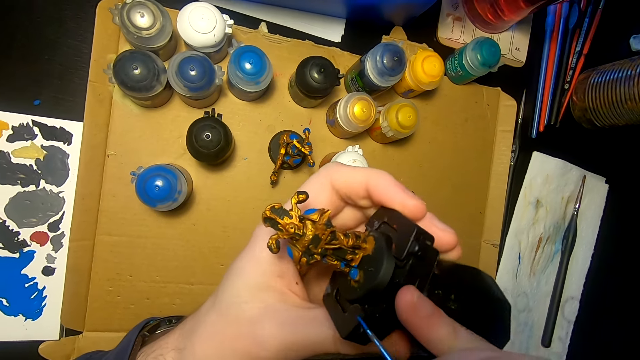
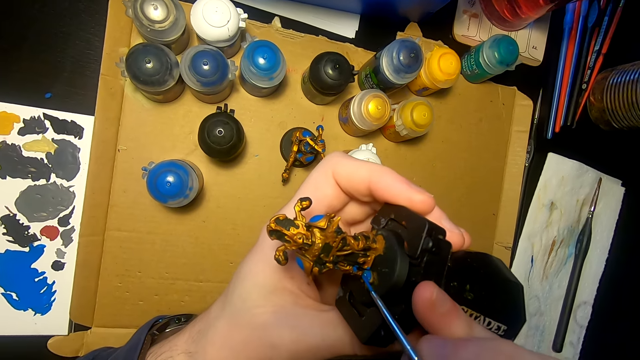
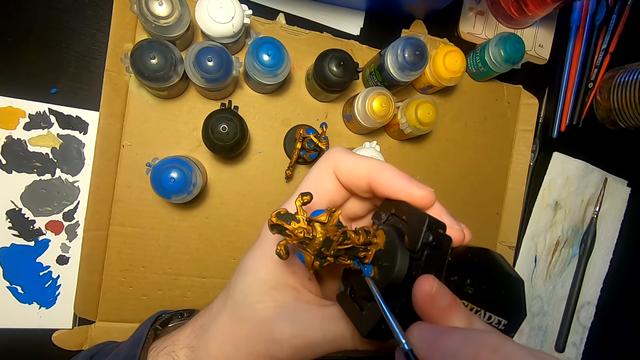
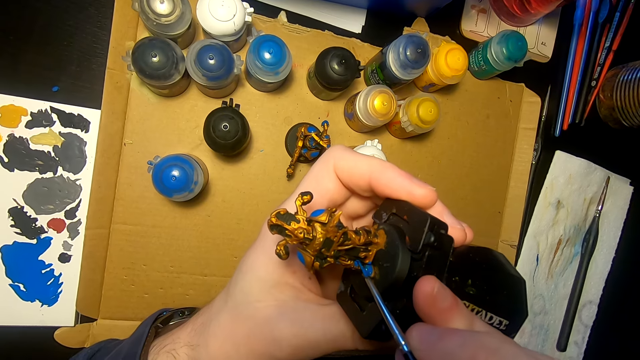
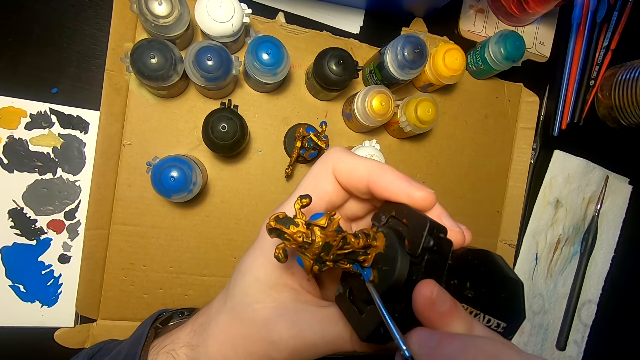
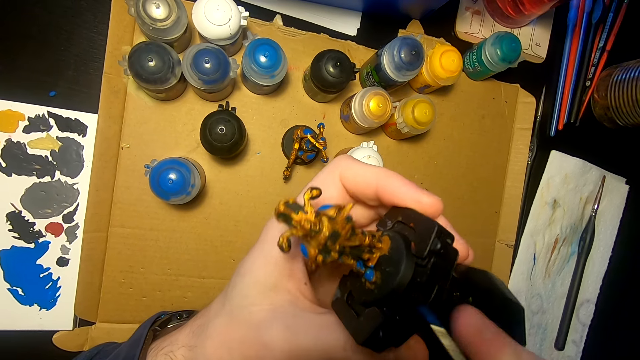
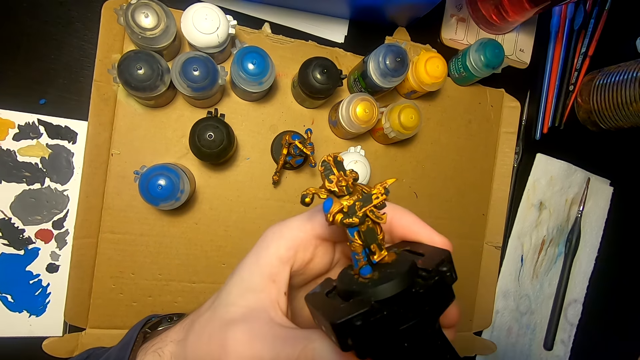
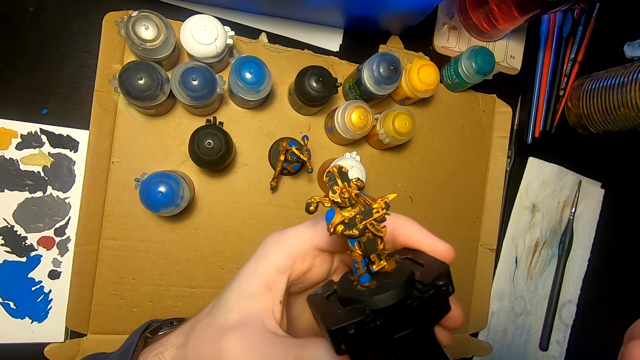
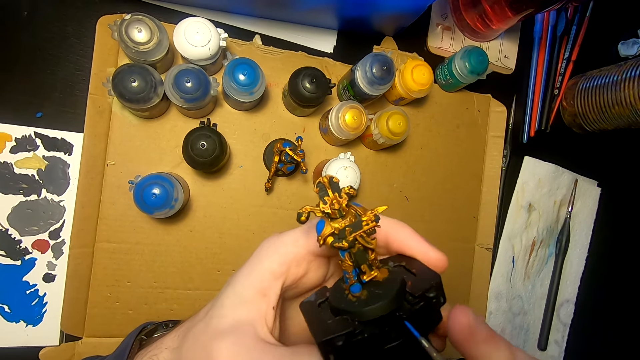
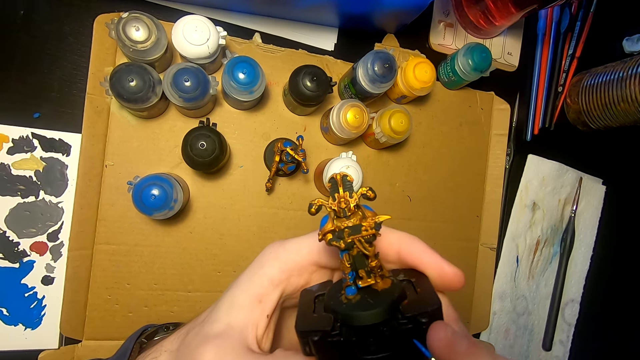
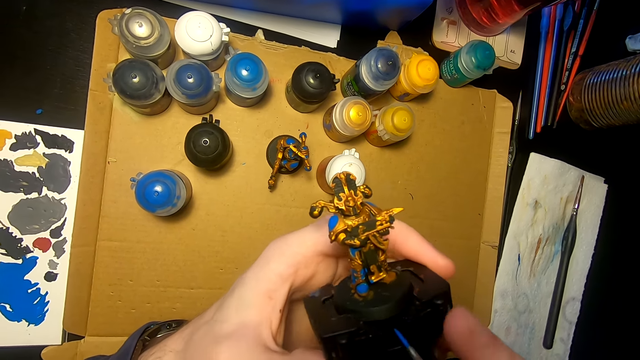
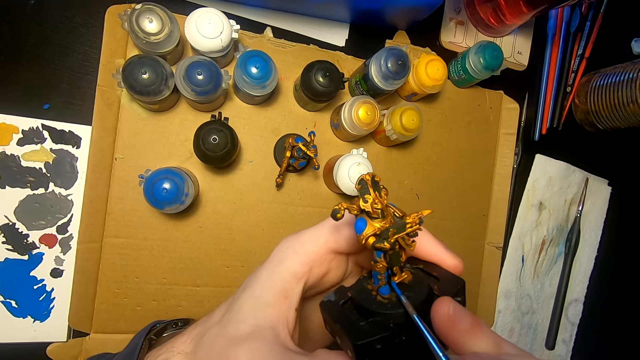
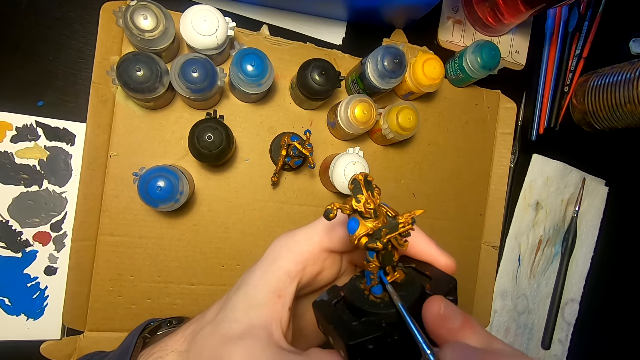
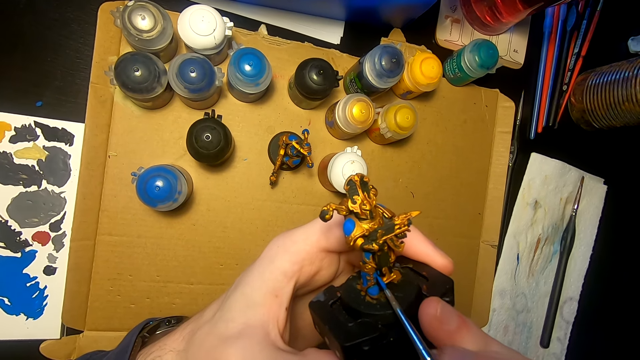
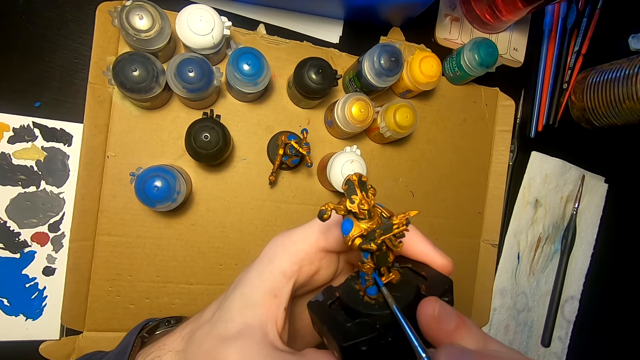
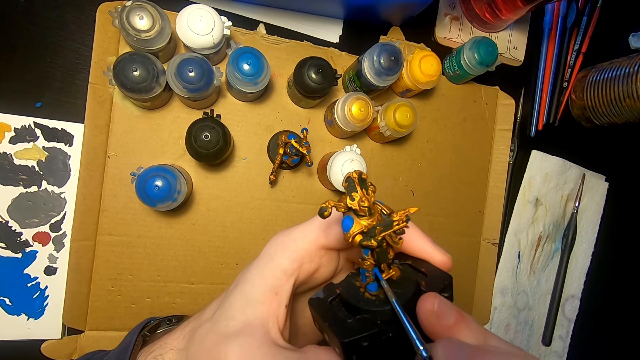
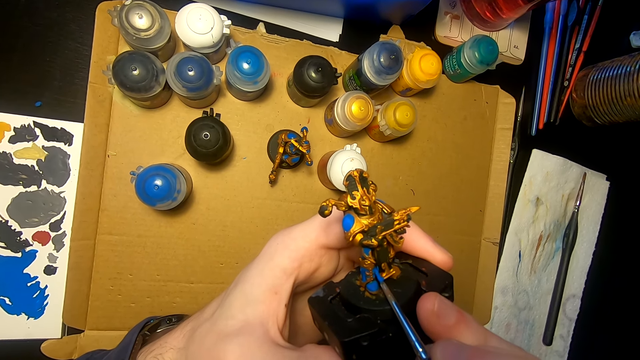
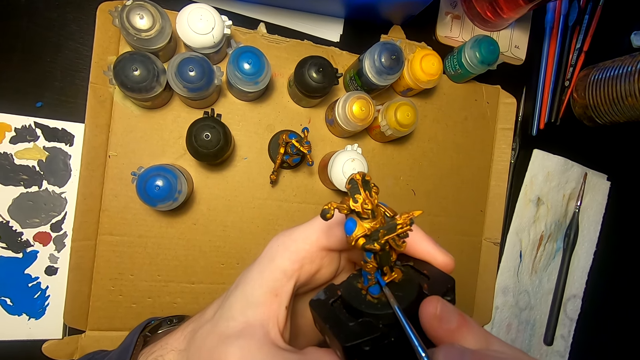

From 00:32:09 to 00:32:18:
The camera wearer turns the sculpture. They paint the sculpture with a paintbrush. They lift the right hand. They look at the sculpture. They paint the sculpture with the paintbrush.

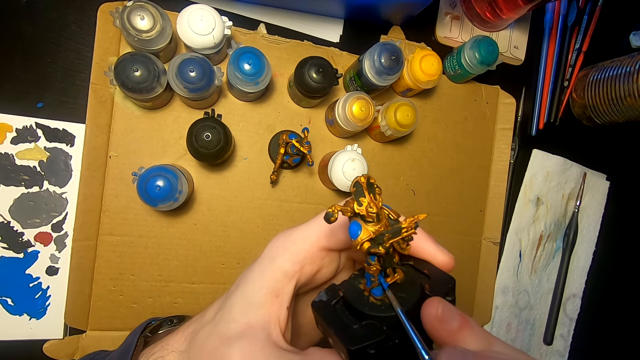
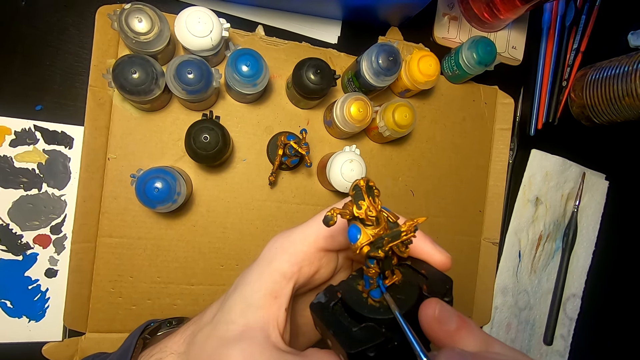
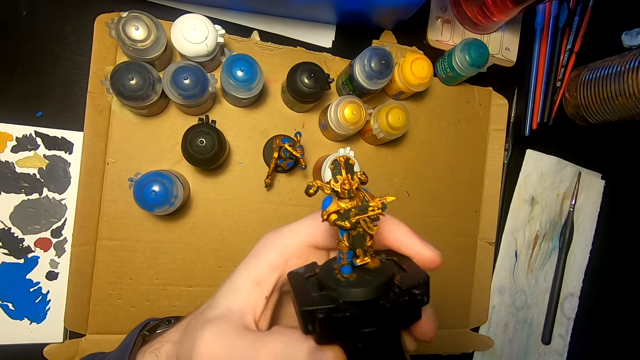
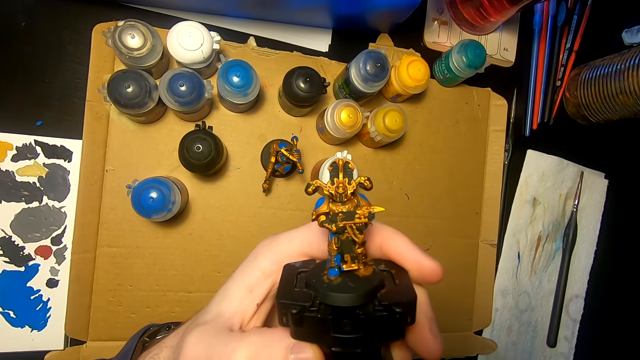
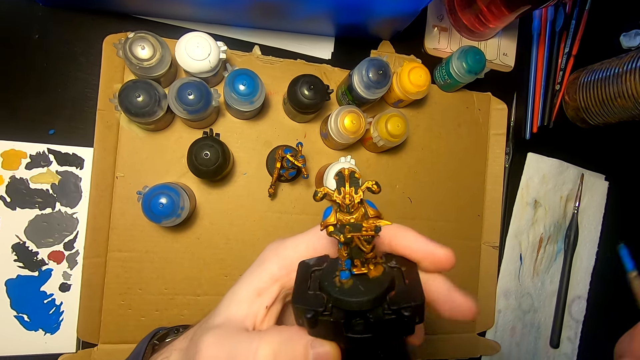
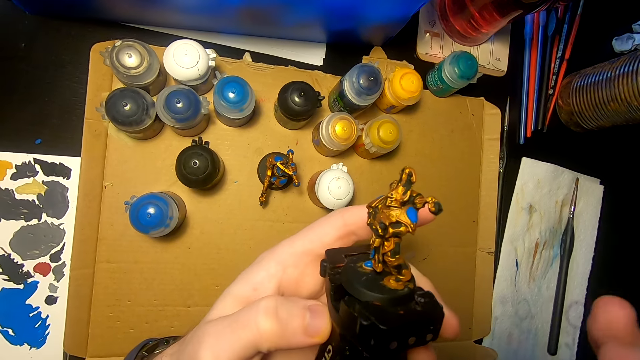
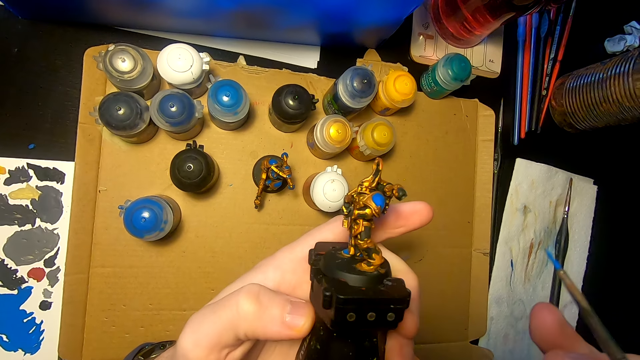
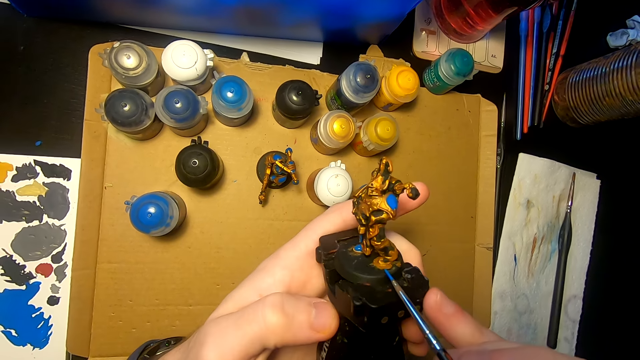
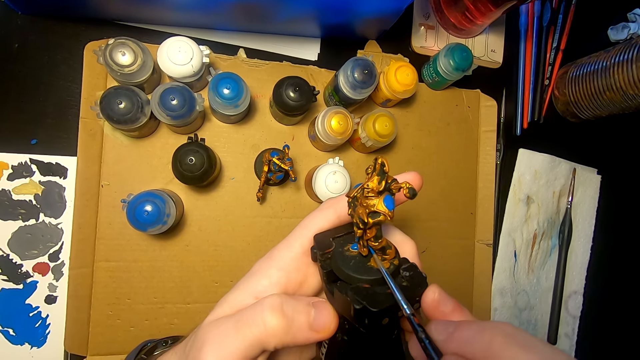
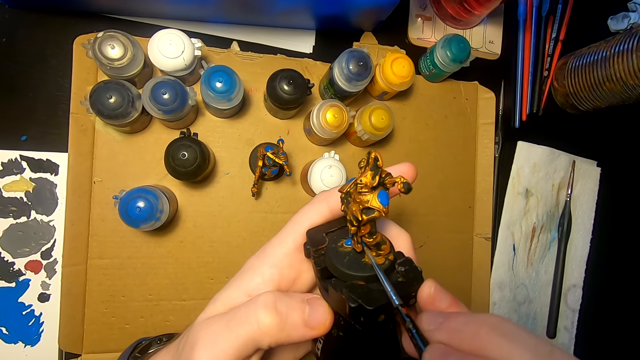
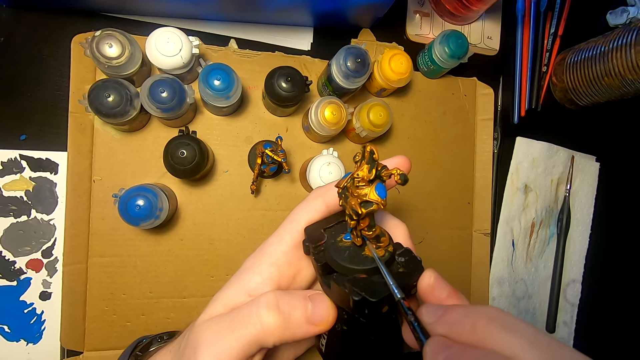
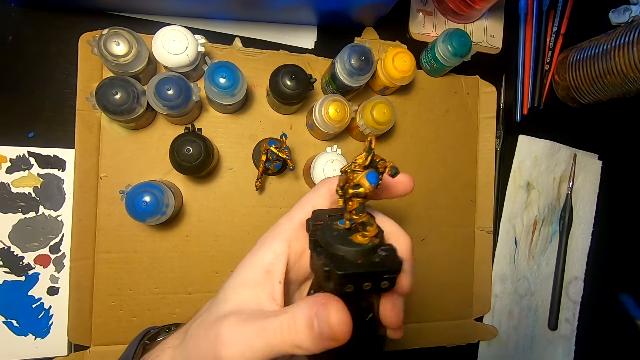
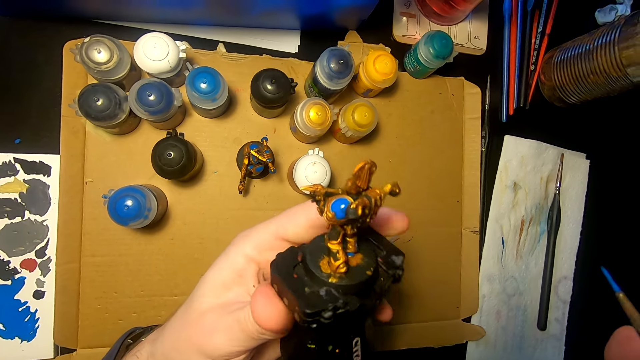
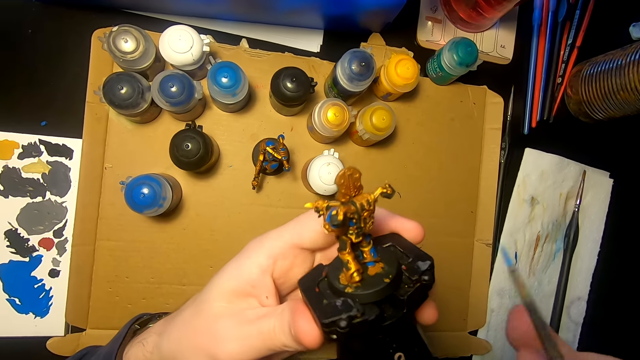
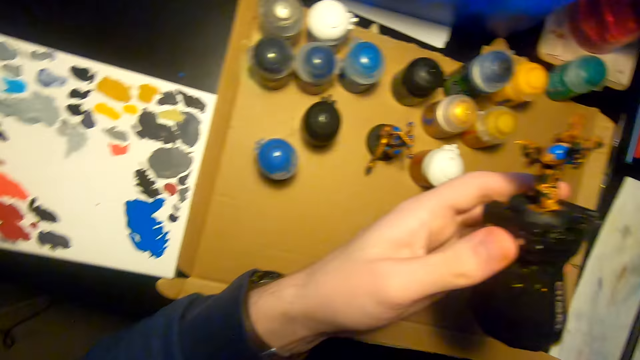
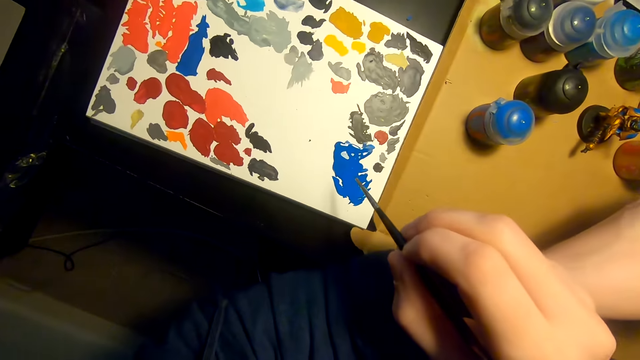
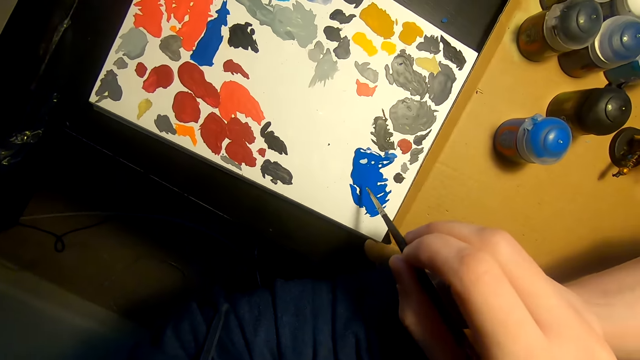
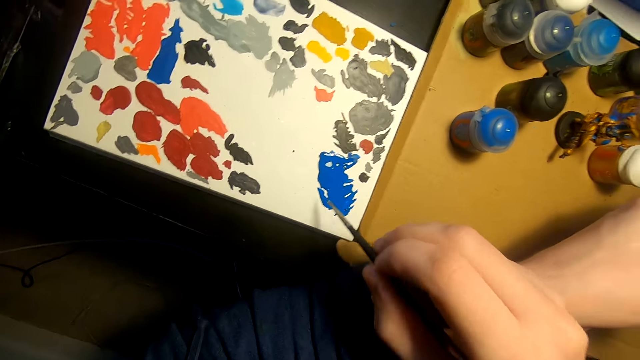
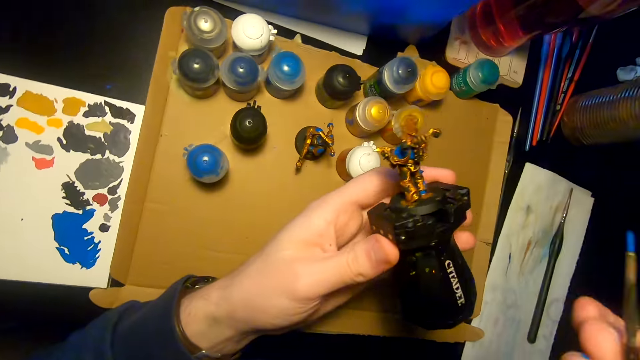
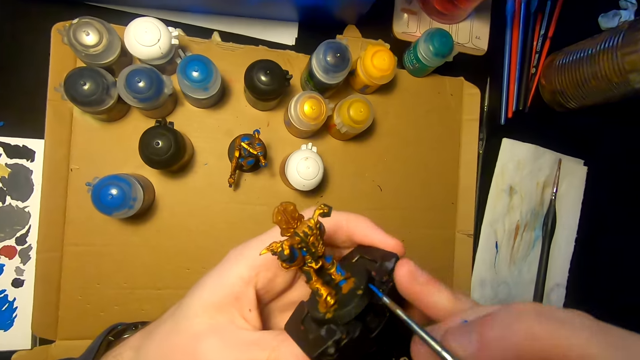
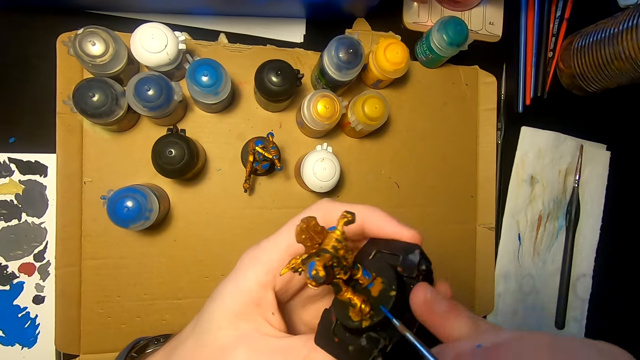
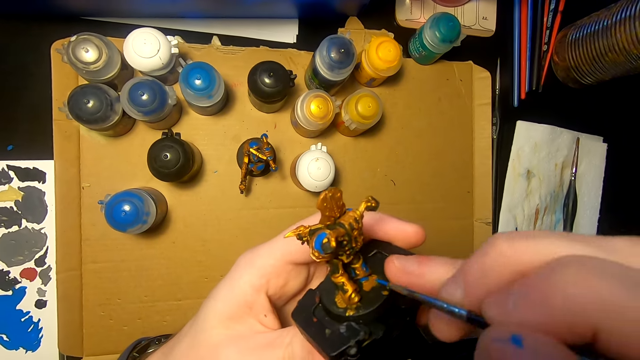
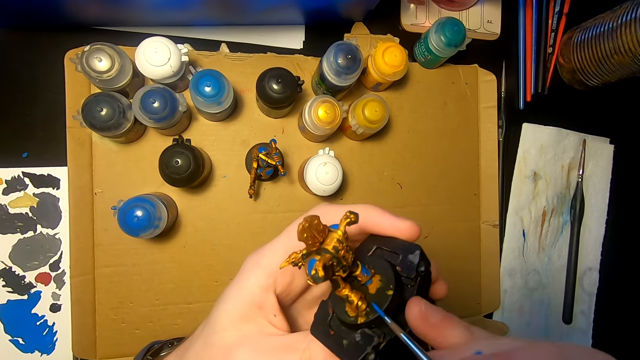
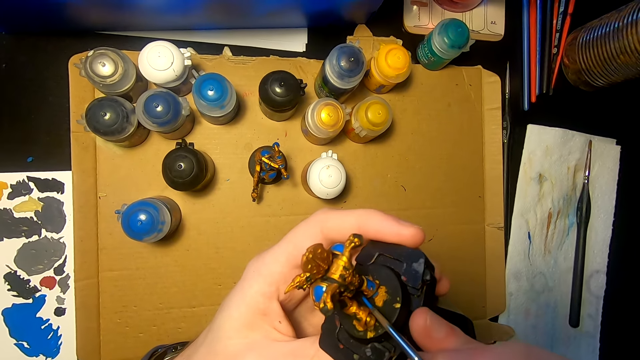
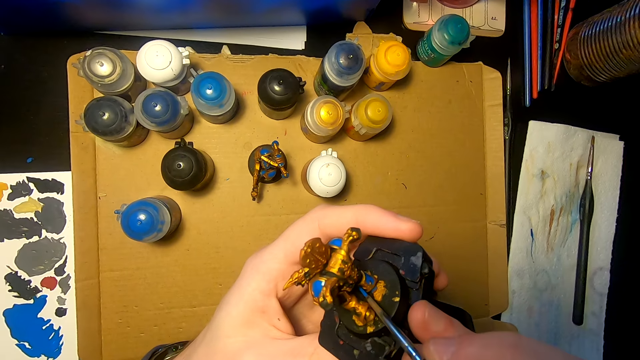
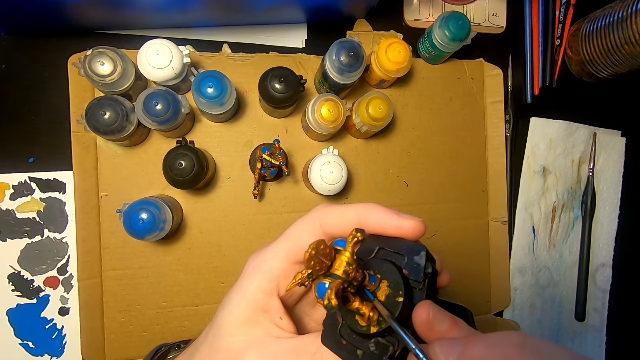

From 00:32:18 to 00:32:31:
The camera wearer moves the right hand. They look at the sculpture. They turn the sculpture. They paint the sculpture with a paintbrush. They turn the sculpture. They look around. They rub the pen brush on the paint. They dip the paintbrush in the paint. They move the right hand. They paint the sculpture.
